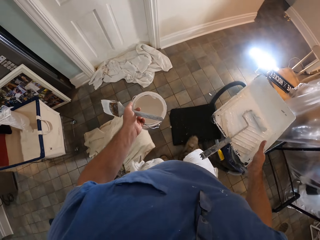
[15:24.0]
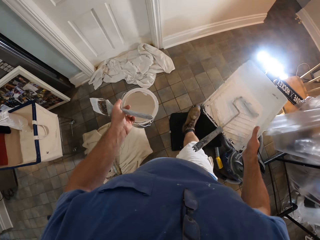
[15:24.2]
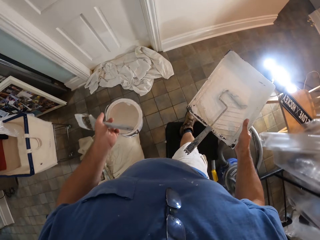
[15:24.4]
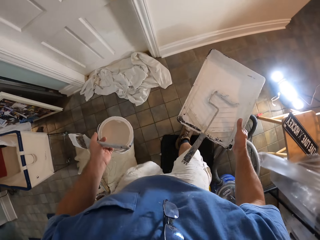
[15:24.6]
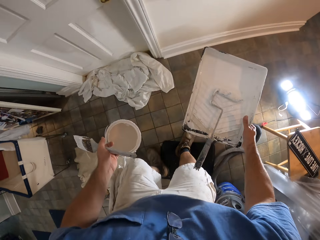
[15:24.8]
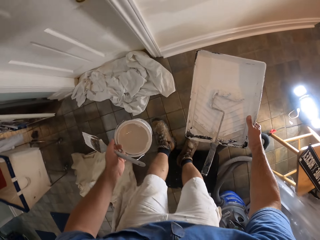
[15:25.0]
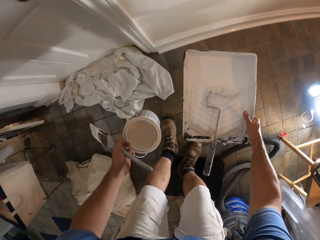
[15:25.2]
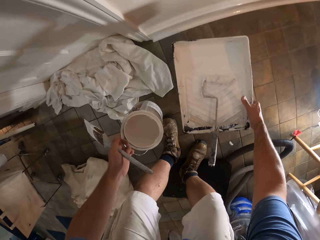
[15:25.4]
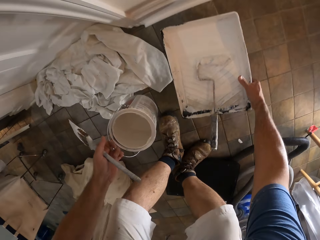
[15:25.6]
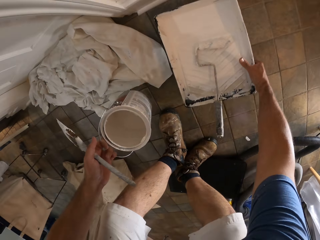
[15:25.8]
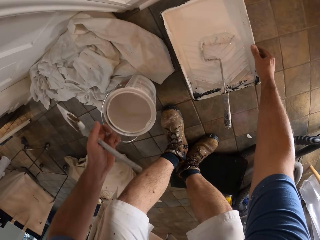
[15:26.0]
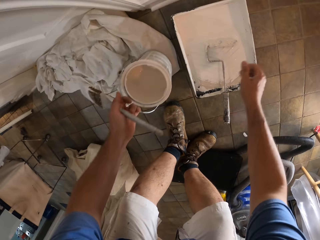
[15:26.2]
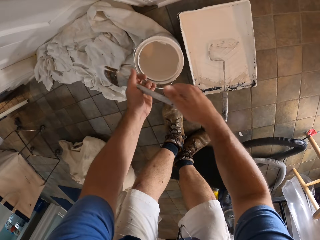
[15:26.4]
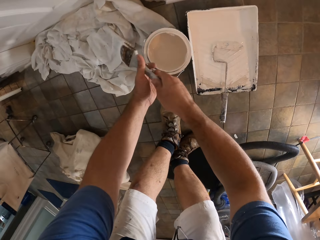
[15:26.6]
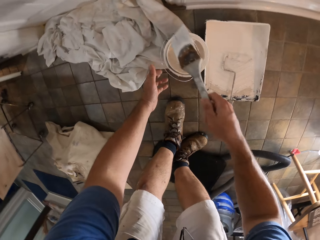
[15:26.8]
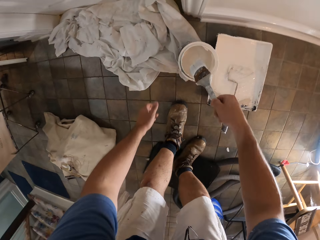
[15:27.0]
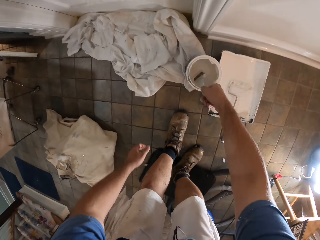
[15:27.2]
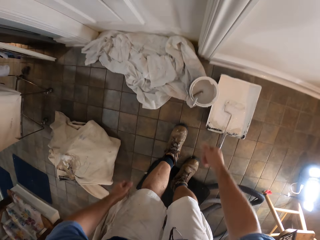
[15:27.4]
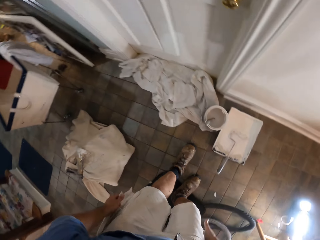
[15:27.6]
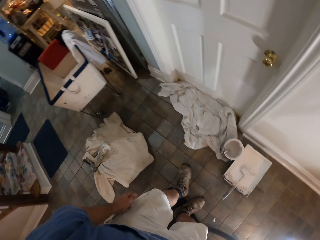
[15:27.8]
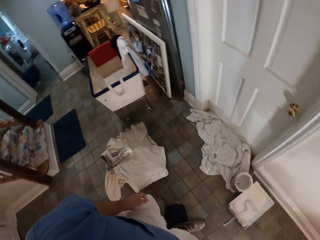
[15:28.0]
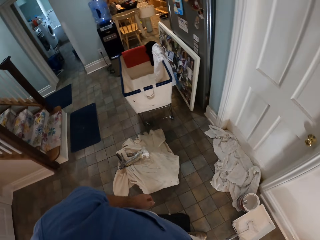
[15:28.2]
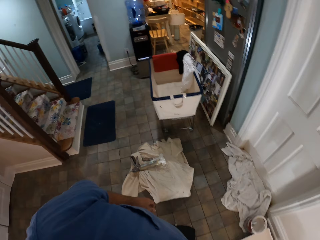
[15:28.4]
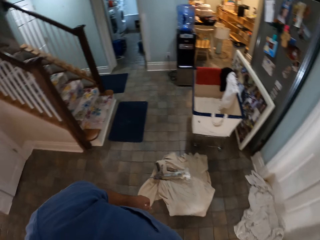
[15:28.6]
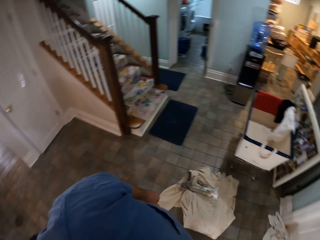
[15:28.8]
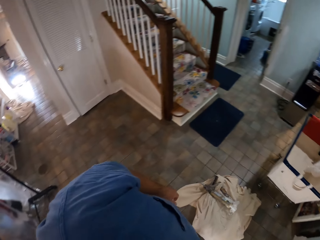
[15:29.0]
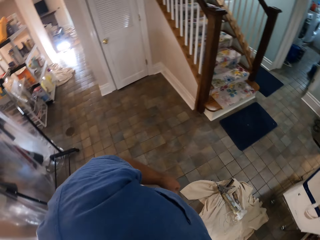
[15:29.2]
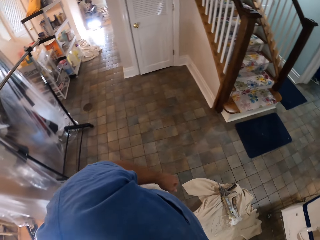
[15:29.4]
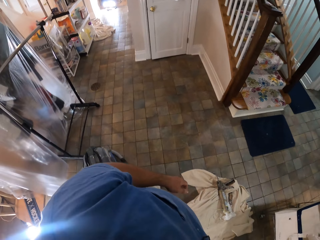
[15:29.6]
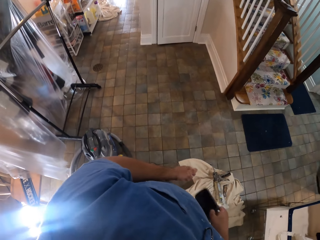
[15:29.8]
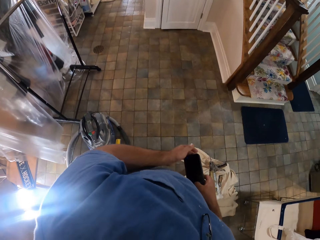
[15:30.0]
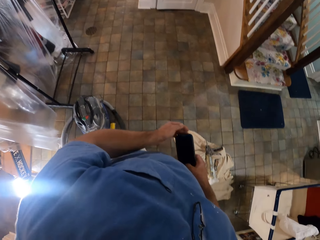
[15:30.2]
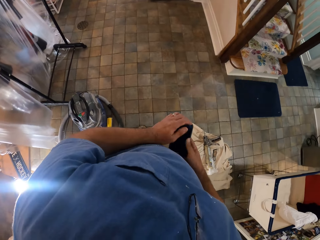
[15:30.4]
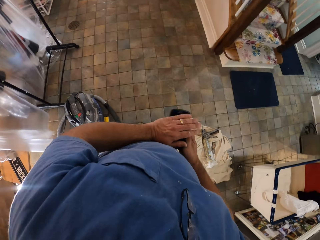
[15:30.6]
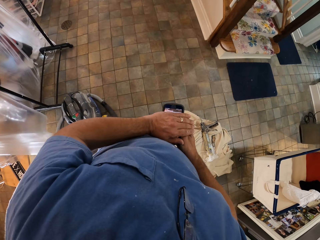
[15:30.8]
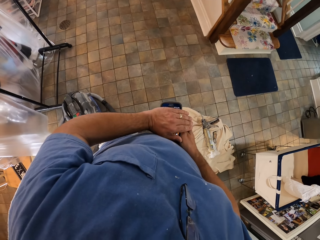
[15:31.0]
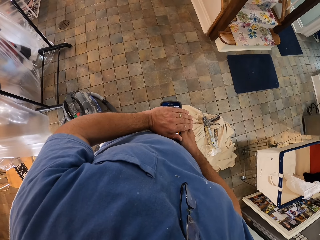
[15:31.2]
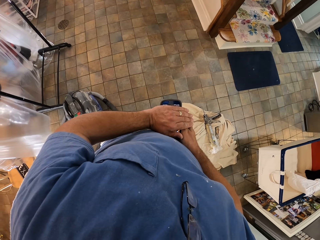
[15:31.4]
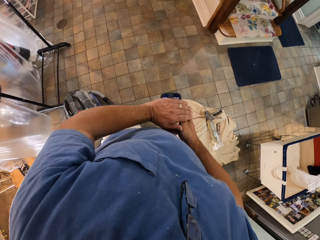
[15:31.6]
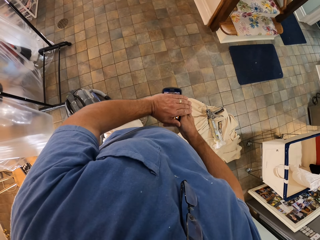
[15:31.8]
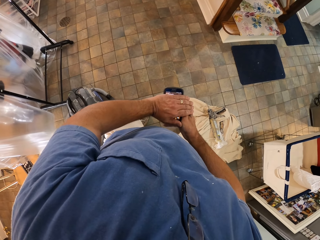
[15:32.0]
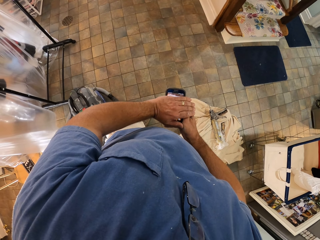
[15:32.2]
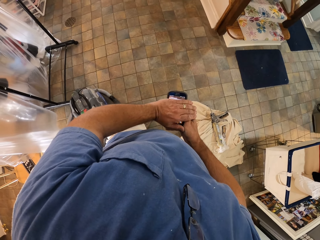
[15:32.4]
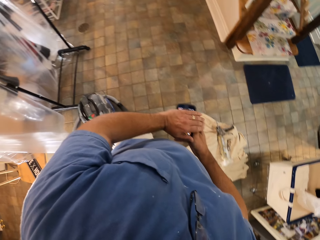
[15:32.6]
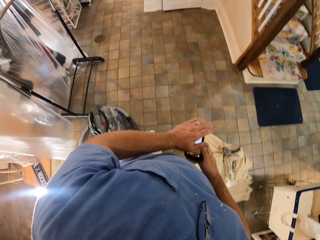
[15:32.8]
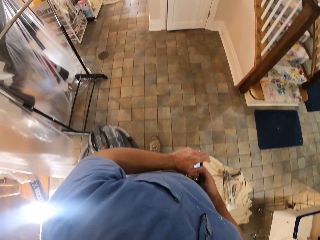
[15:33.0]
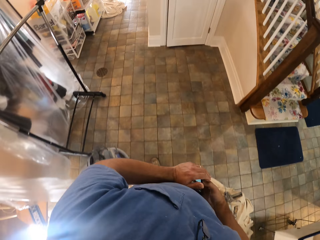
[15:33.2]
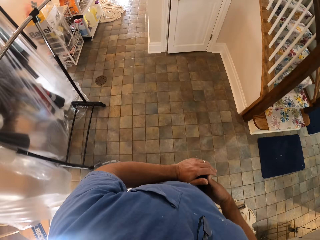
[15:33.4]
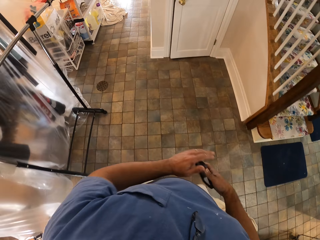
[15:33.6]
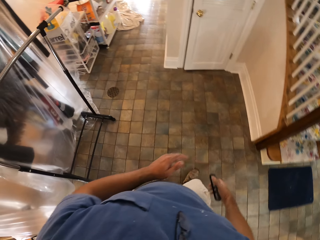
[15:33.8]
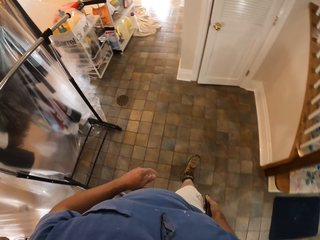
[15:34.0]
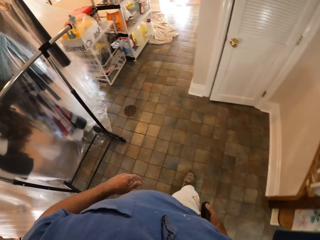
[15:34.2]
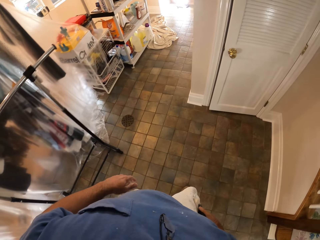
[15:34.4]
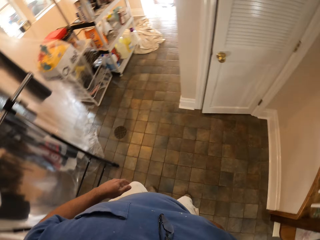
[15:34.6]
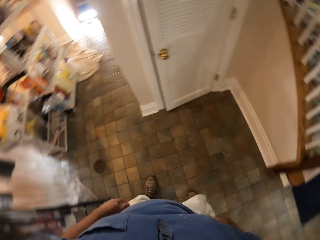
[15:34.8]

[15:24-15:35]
The camera wearer drops the paint bucket or container on the floor. He drops the other paint bucket on the floor. He switches the paint brush to his right hand. He drops the paint brush in the paint bucket. He stands upright. He turns around. He looks around the room. He holds the mobile phone with one hand. He covers the screen of his phone. He holds the mobile phone with both hands. He presses his phone. He walks in the house. He walks away from the door. He holds the mobile phone with one hand.

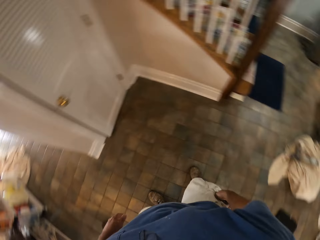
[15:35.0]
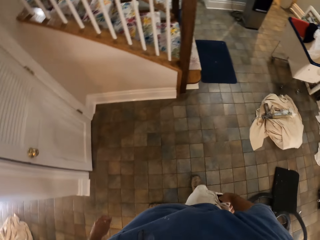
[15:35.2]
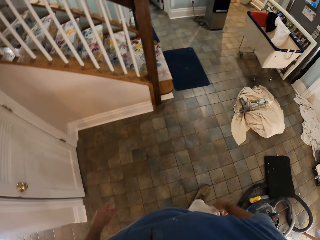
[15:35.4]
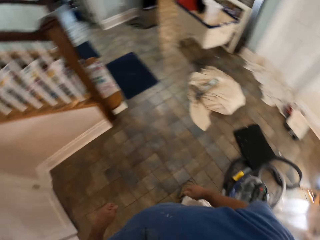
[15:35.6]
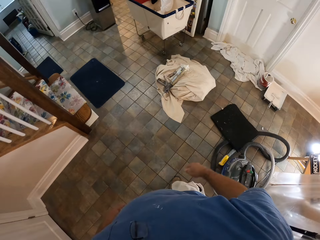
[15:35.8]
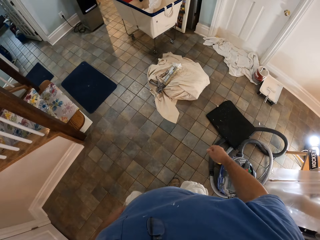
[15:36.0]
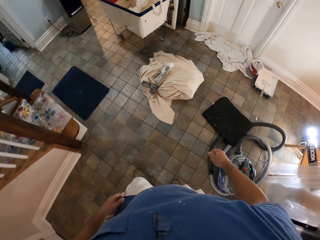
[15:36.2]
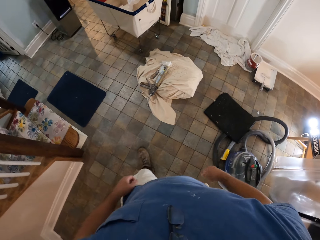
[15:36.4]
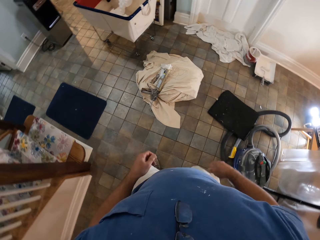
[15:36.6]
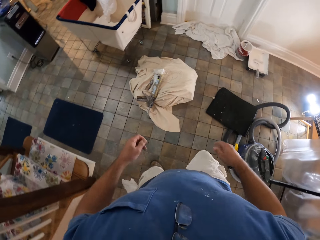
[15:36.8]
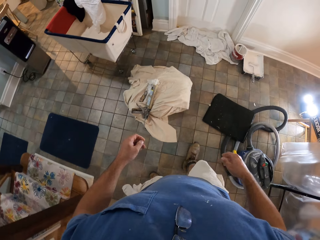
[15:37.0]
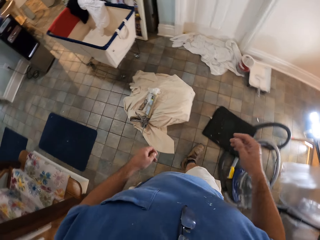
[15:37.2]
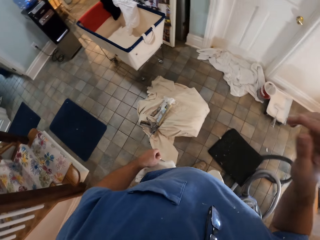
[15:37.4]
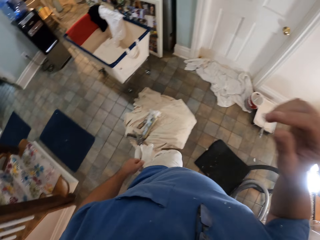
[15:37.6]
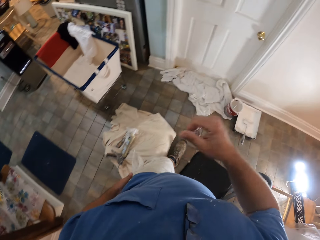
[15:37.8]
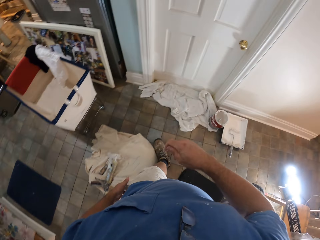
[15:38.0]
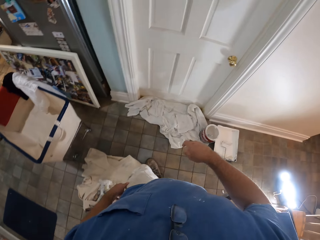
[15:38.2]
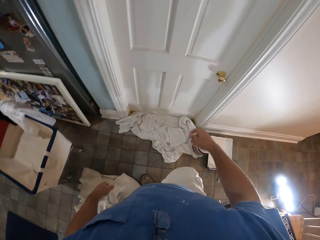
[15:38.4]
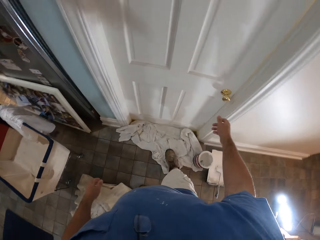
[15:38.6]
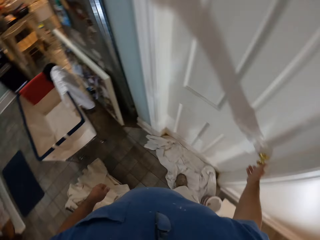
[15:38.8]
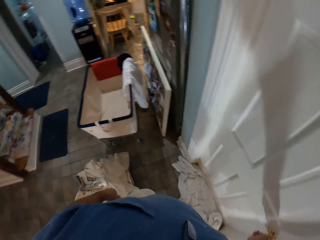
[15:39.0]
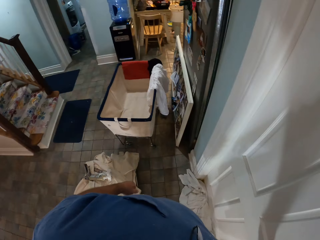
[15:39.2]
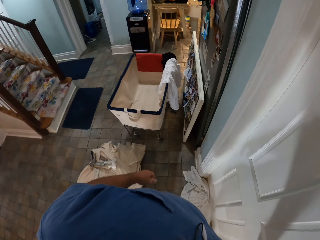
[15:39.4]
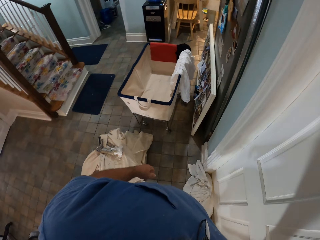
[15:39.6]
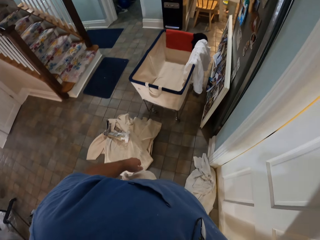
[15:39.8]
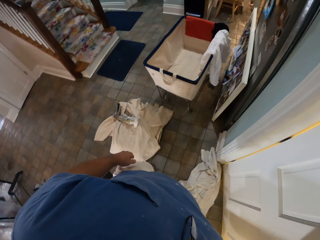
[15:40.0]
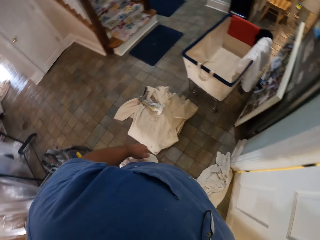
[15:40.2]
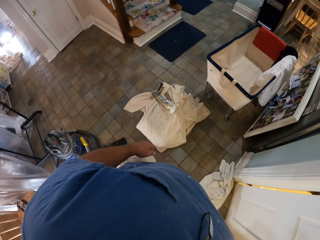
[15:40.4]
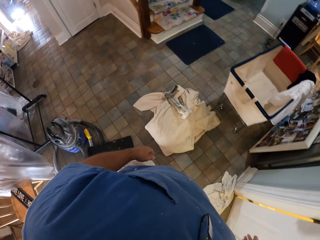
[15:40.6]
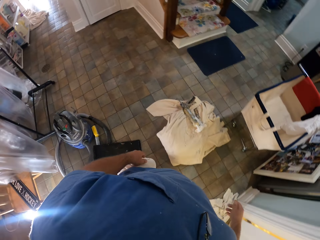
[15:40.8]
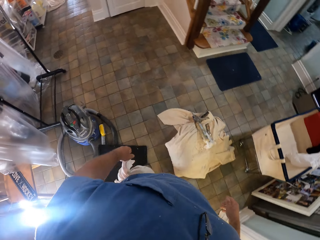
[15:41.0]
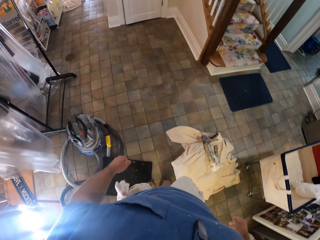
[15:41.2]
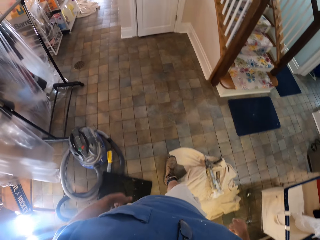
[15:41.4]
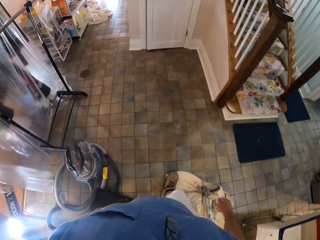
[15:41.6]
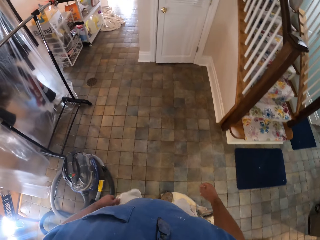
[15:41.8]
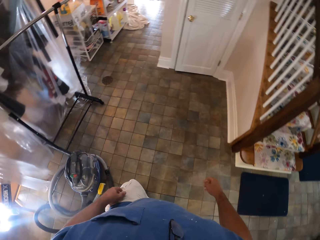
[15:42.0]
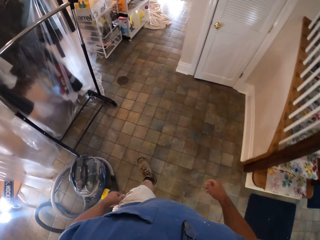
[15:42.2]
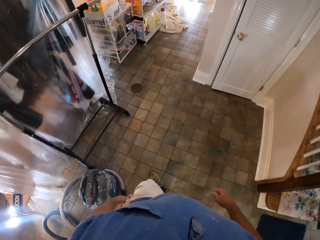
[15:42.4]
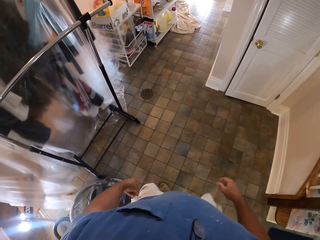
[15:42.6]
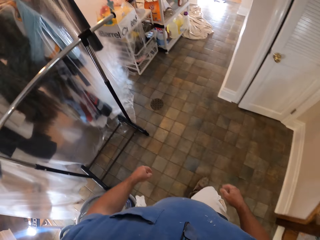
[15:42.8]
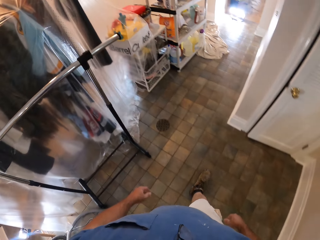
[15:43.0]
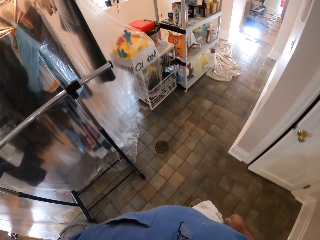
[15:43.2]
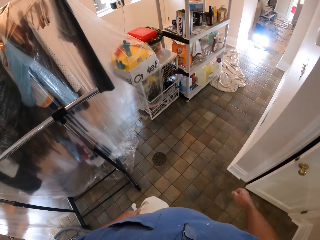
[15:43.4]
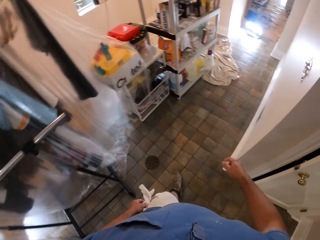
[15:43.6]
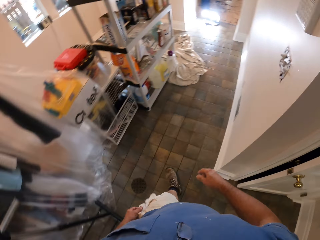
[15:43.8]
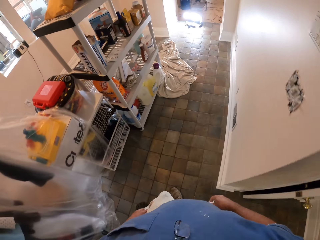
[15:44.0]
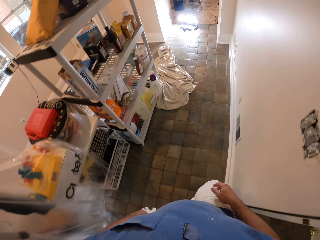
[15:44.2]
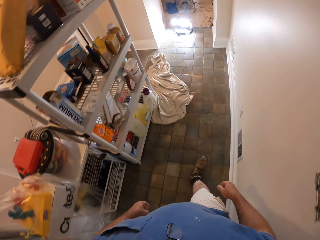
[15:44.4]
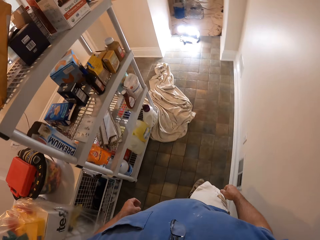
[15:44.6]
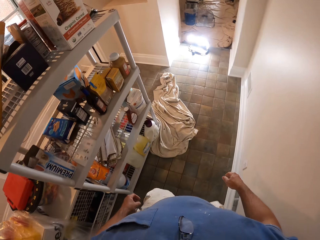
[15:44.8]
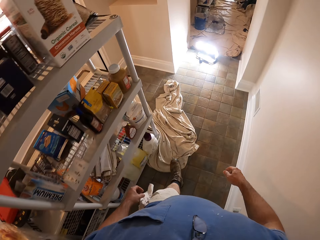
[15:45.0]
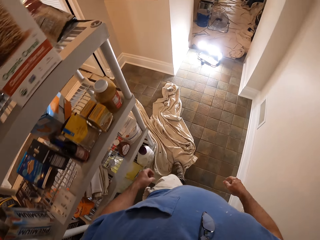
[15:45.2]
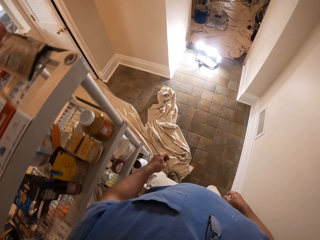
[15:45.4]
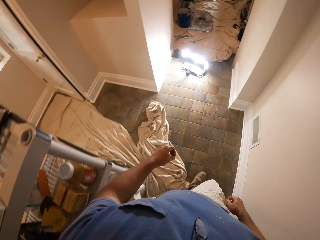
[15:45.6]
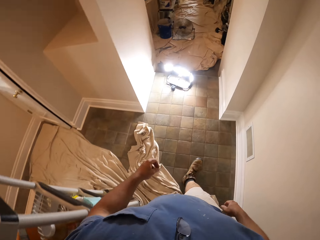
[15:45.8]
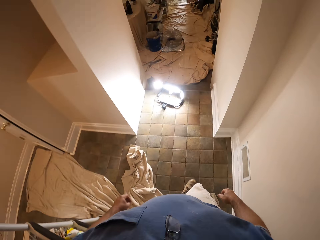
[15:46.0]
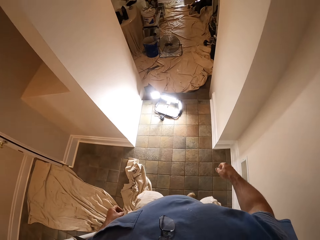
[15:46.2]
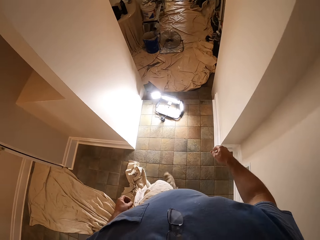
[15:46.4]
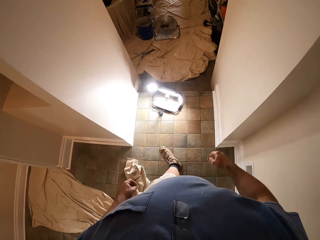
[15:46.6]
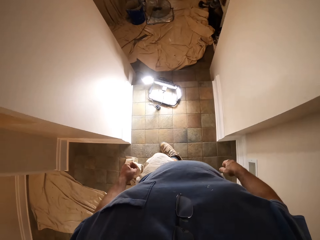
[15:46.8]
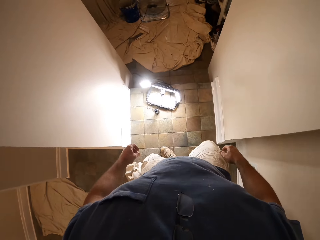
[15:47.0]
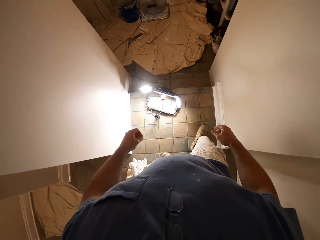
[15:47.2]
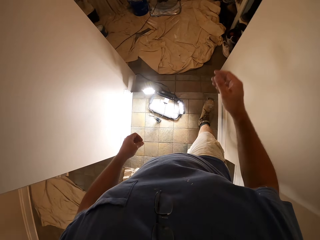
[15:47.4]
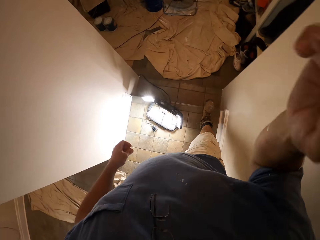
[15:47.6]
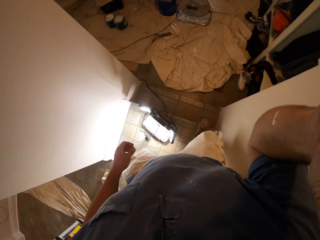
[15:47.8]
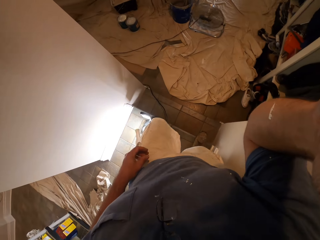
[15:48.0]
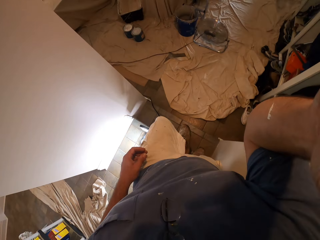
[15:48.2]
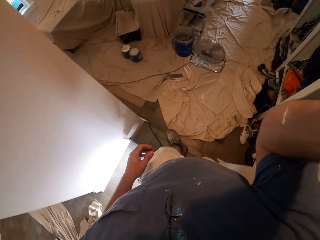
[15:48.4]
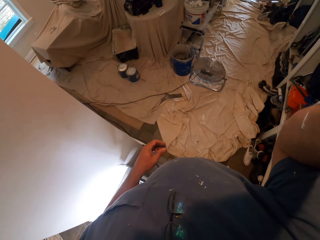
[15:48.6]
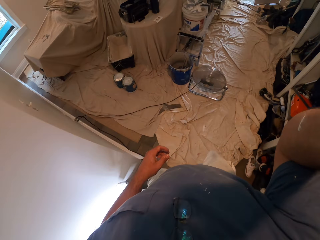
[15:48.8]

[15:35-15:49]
The camera wearer turns to the other side. He puts the mobile phone inside the pocket. He walks back to the toilet door. He raises his hand. He puts his hand down. He holds the door knob. He opens the toilet door. He walks away from the door. He walks back into a room. He raises his hand.
